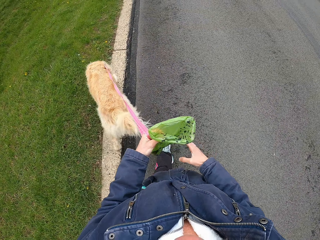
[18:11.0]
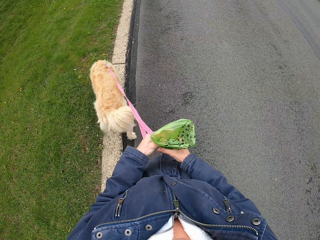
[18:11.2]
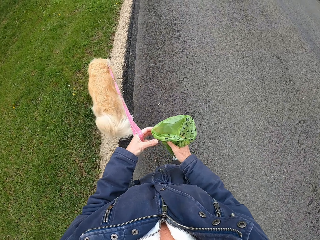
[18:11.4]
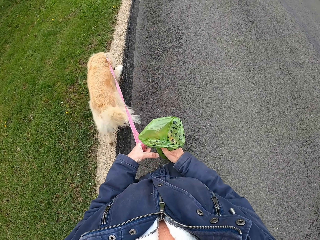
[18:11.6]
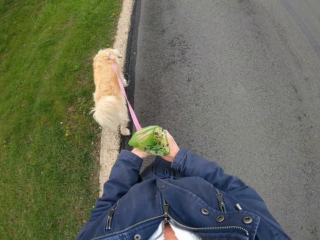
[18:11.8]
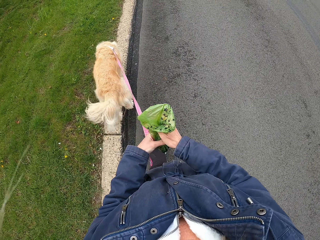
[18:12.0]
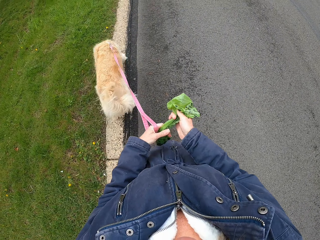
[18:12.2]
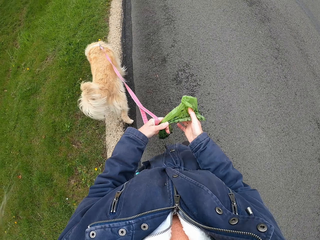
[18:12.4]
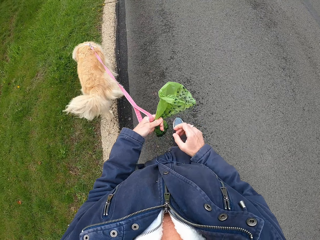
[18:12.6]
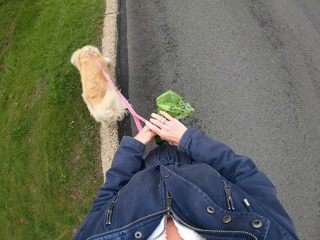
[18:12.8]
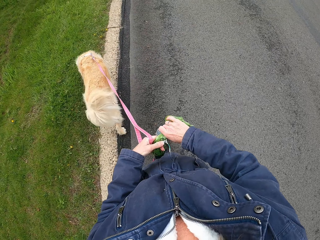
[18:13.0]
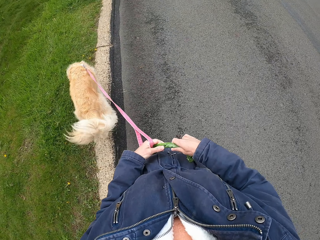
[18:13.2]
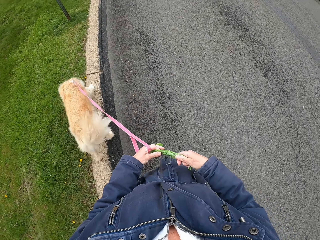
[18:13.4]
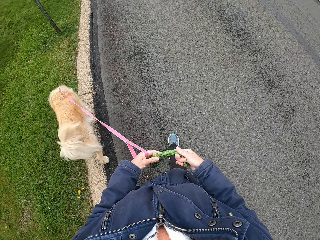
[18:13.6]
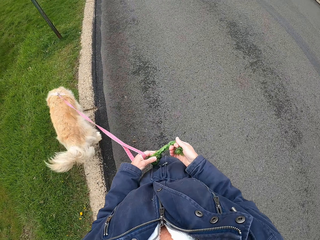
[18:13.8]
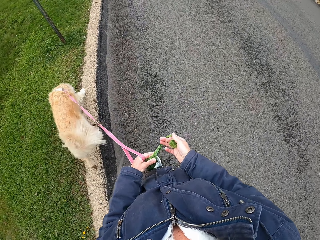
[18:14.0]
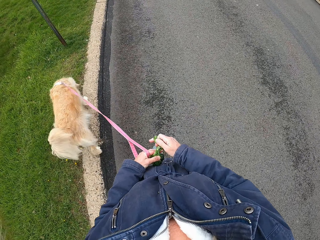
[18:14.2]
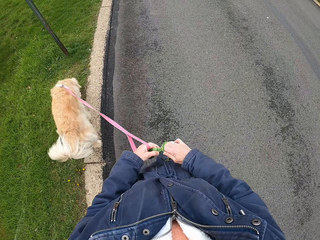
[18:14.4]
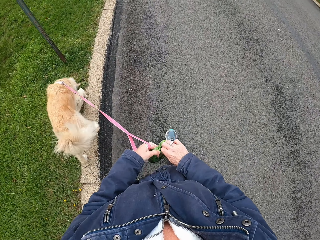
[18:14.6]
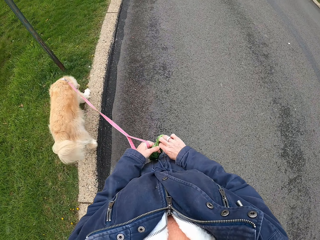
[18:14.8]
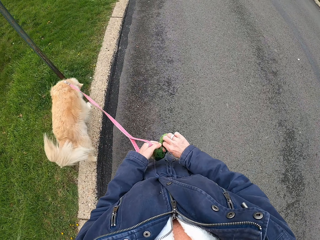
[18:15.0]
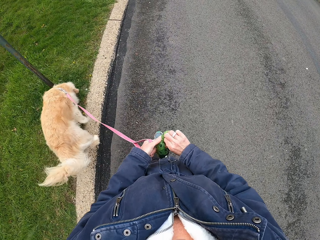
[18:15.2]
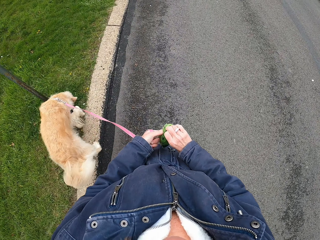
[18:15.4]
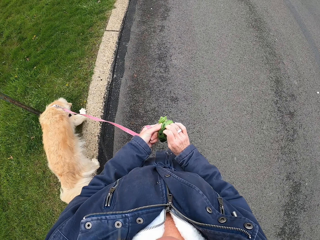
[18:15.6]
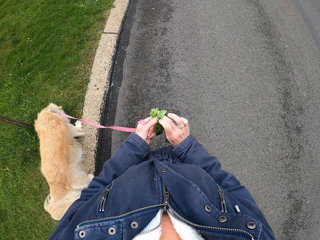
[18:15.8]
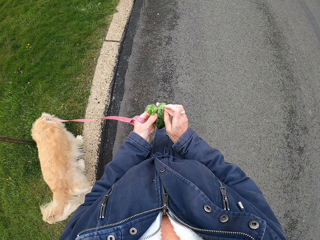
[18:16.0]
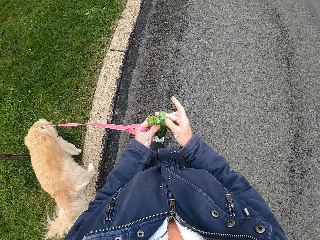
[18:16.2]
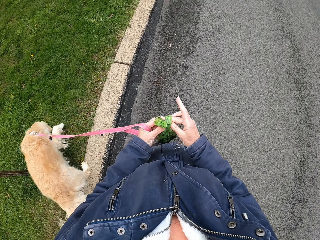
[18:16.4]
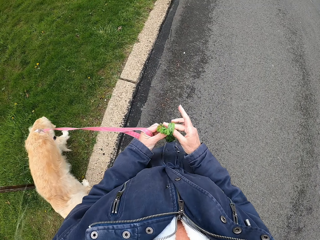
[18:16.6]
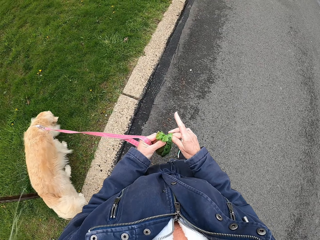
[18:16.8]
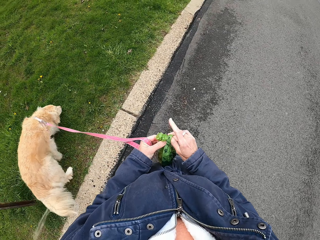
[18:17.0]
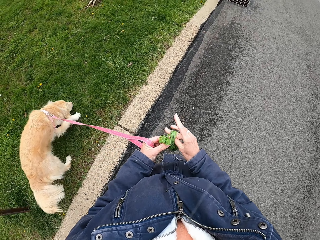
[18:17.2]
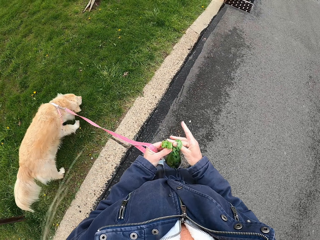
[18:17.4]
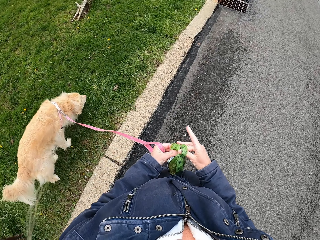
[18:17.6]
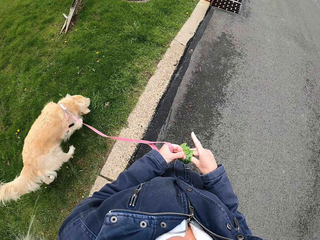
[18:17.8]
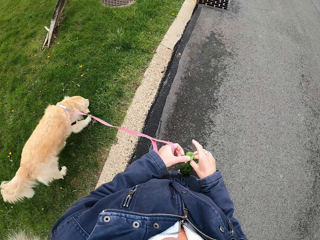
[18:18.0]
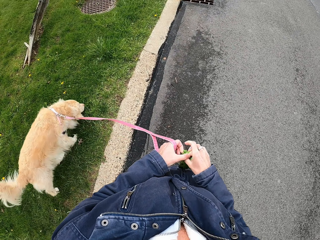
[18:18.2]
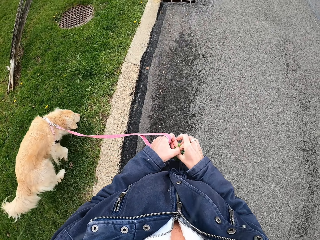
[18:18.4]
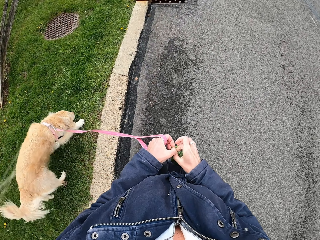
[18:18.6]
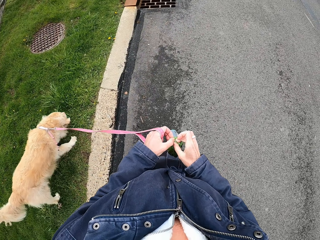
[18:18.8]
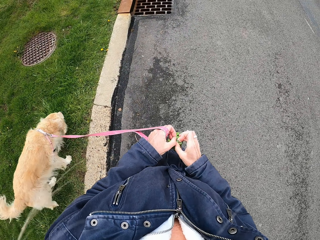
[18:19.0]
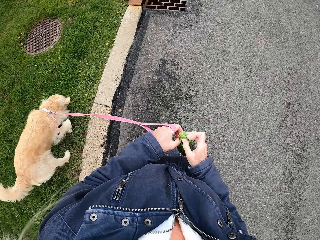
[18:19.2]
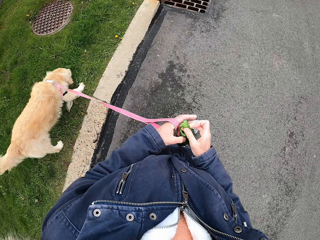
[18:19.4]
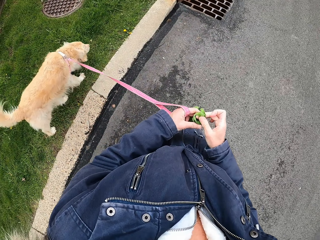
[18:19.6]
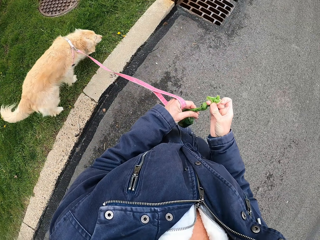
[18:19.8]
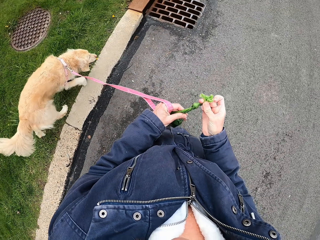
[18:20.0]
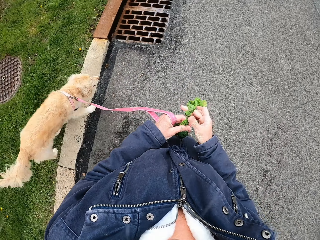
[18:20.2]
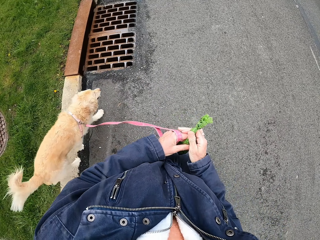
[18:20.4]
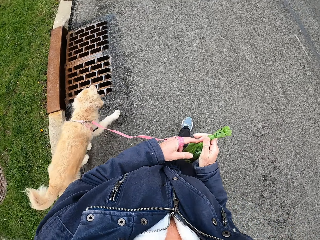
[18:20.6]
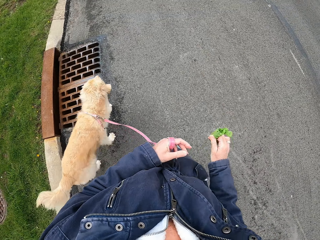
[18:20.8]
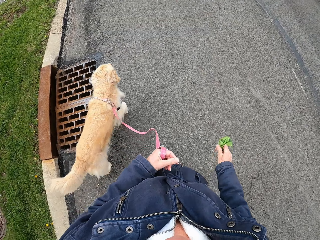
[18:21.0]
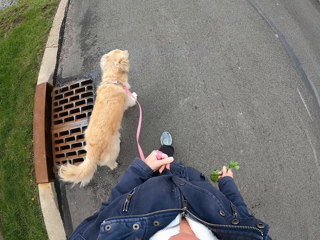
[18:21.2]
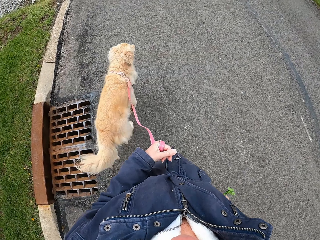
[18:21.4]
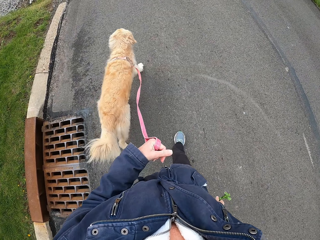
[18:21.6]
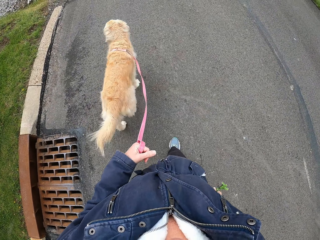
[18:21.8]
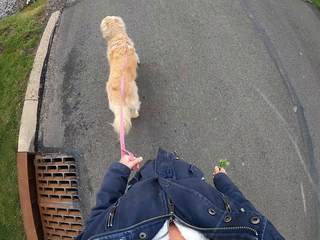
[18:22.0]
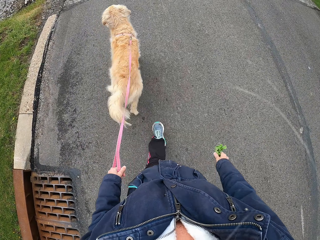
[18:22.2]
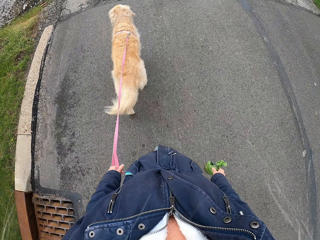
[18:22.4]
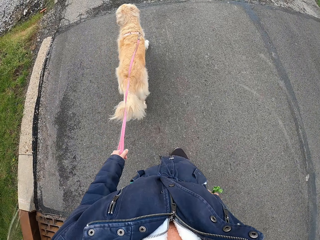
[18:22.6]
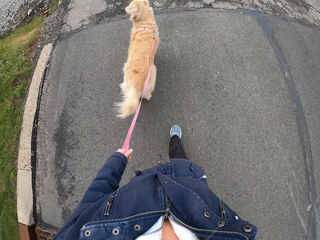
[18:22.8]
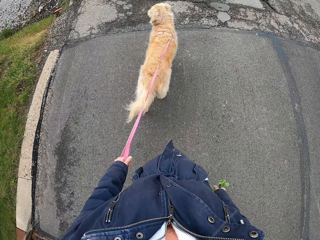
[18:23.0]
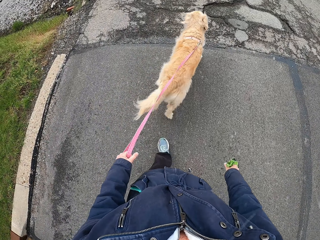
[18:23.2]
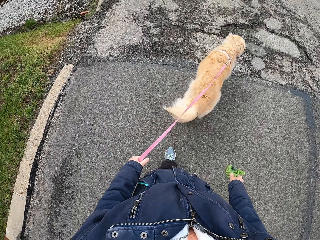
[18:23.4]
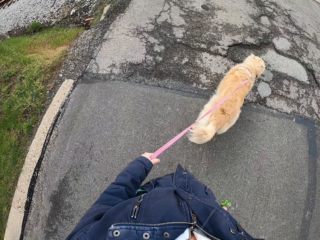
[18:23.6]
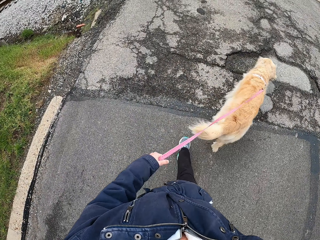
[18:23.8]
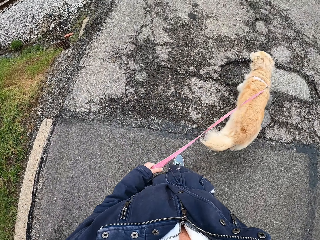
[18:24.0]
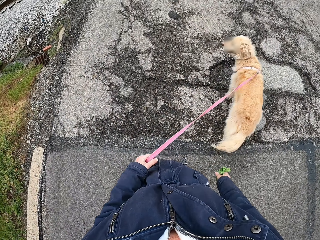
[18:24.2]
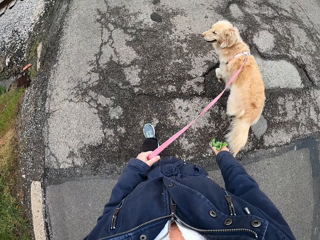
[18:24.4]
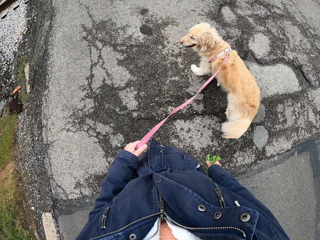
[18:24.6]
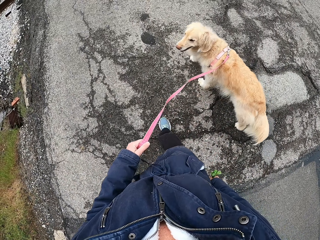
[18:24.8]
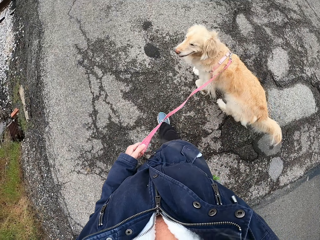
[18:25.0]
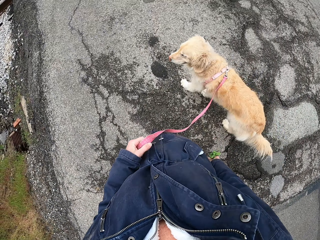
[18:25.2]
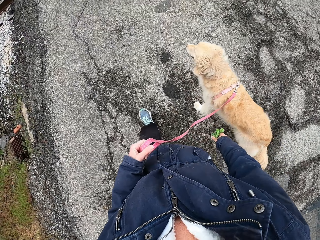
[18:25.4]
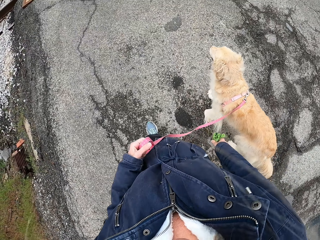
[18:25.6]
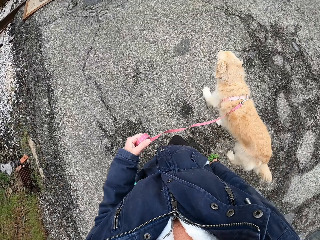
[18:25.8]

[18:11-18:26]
The camera wearer ties the polythene paper. They walk the pet on the road. They walk the dog along a field and the road, and carry a waste polythene wrapper.

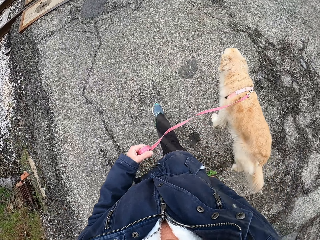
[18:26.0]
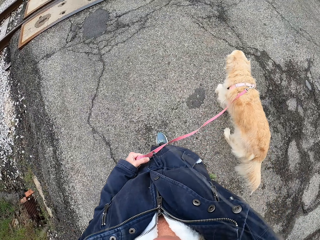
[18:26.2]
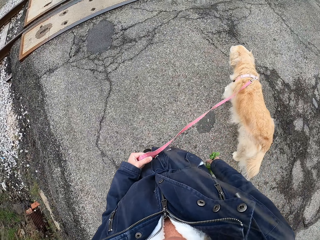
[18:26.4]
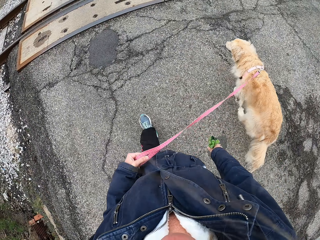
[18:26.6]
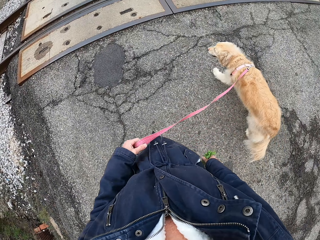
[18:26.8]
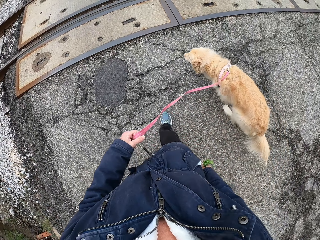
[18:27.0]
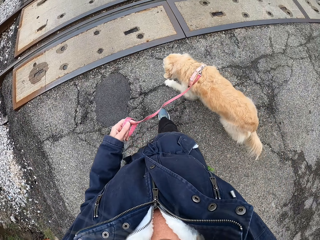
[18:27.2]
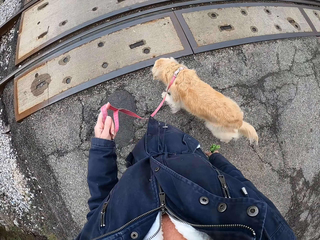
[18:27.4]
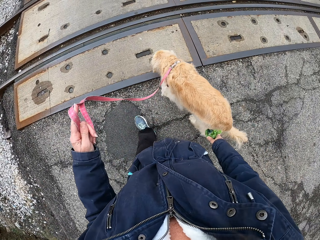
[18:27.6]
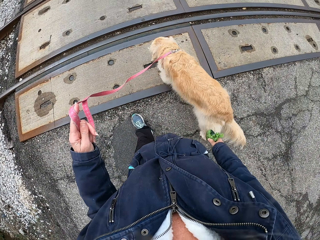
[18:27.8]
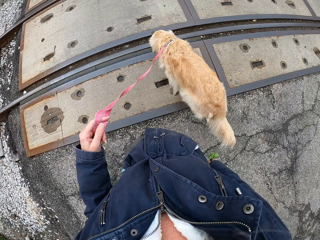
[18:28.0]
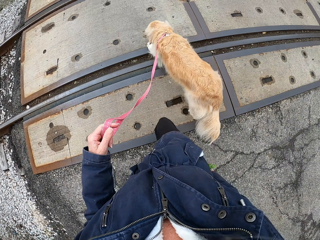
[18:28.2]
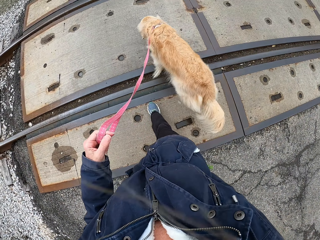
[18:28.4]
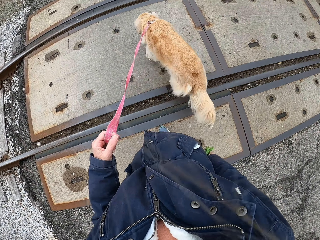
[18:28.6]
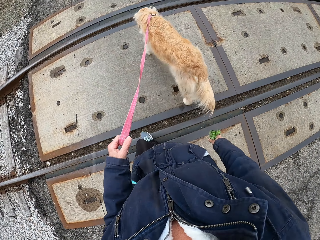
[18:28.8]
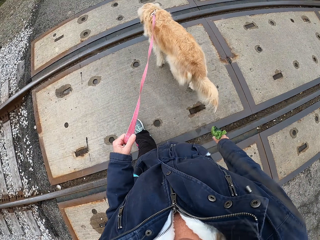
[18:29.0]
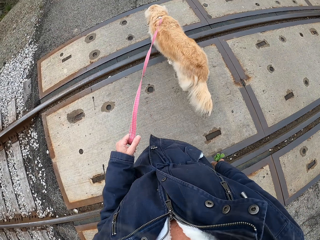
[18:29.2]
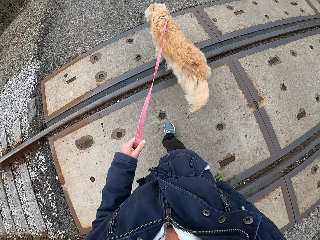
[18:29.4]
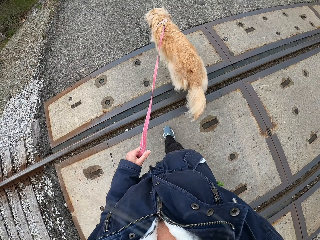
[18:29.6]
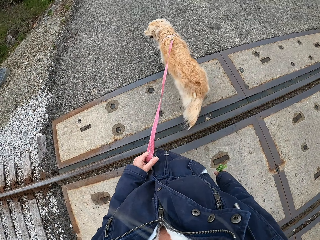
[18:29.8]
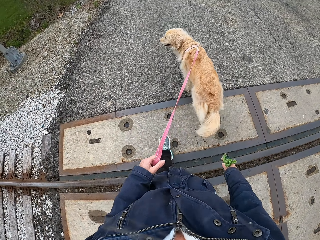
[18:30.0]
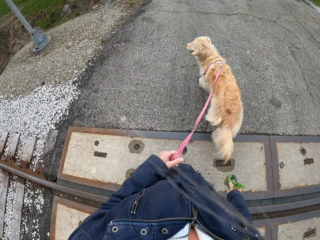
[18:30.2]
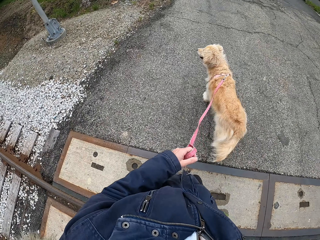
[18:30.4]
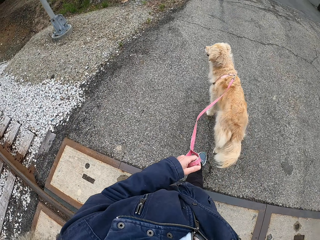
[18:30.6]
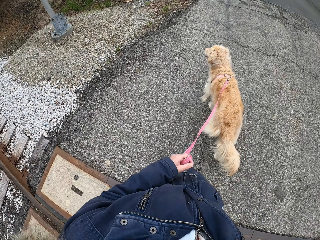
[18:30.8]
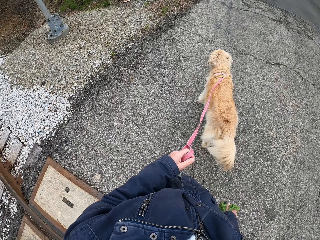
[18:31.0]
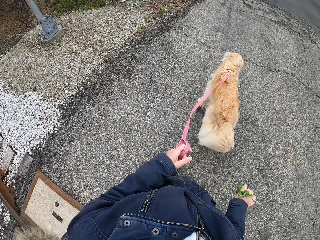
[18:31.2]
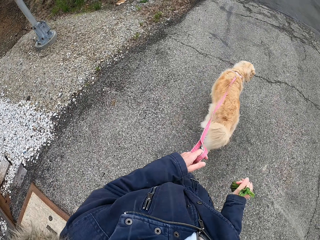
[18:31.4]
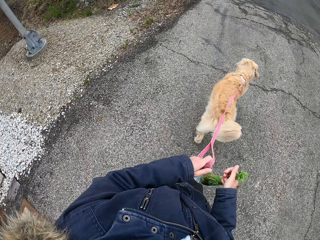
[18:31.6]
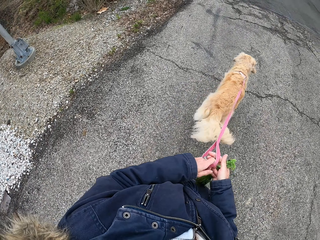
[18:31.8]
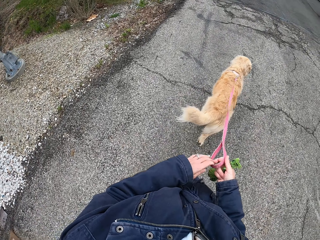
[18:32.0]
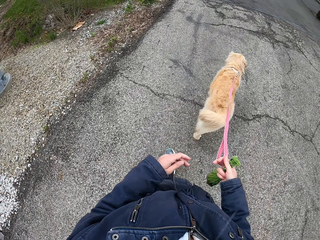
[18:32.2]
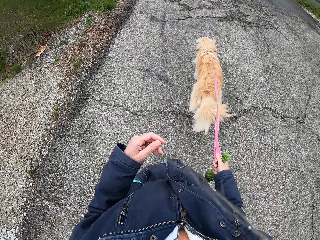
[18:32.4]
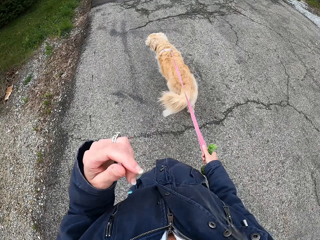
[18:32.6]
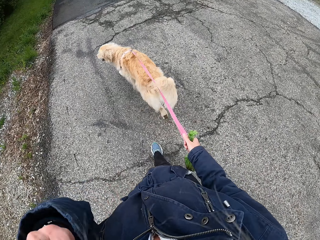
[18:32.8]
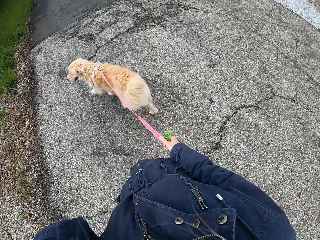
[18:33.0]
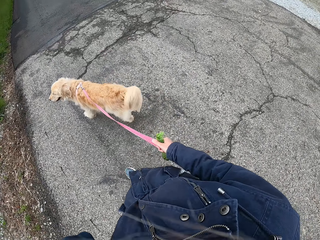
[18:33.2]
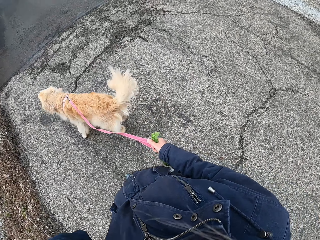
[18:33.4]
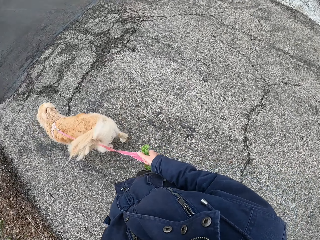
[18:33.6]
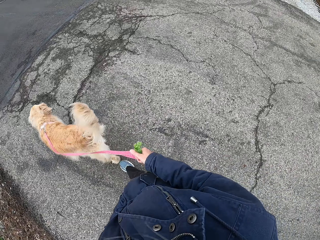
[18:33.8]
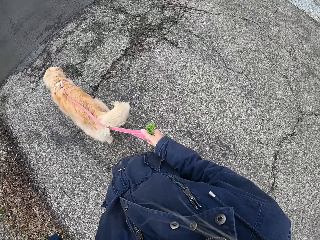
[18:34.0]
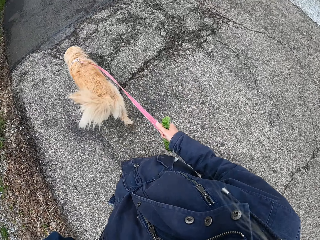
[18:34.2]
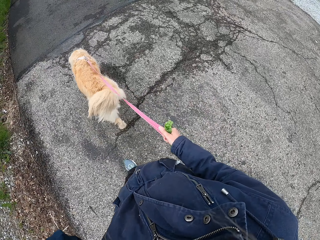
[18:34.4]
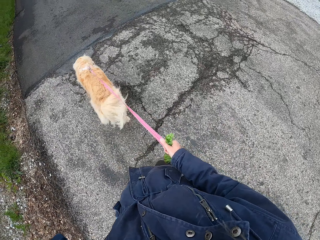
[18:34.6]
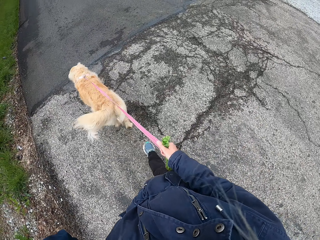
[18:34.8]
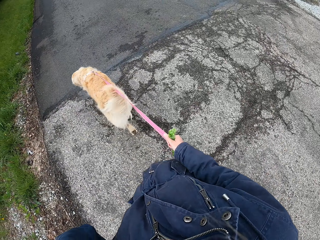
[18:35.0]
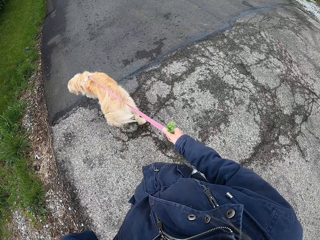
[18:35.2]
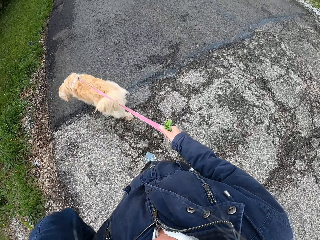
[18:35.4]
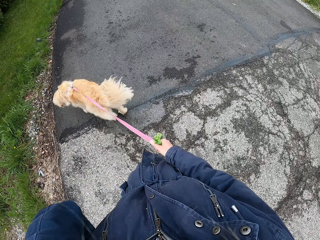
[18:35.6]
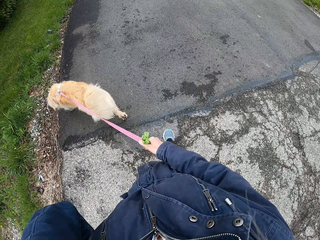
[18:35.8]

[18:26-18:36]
The camera wearer walks a dog past a rail line. He exchanges a leash to the right hand. He stretches his arm upwards.
